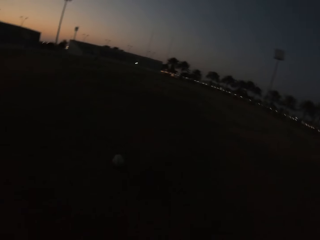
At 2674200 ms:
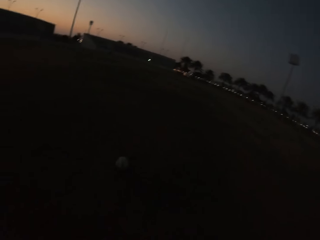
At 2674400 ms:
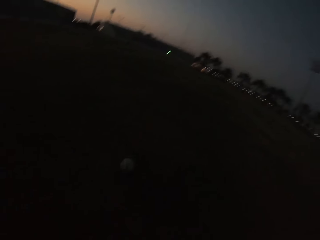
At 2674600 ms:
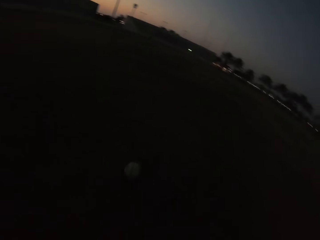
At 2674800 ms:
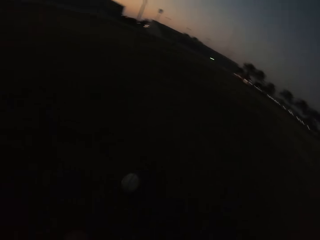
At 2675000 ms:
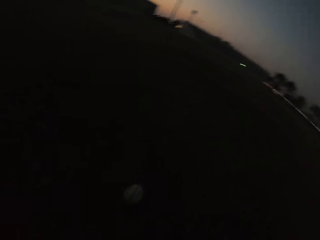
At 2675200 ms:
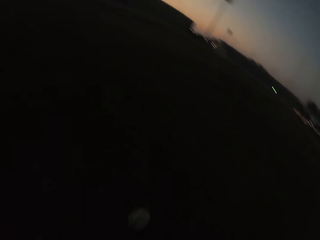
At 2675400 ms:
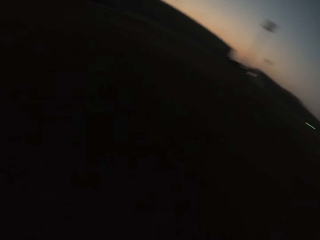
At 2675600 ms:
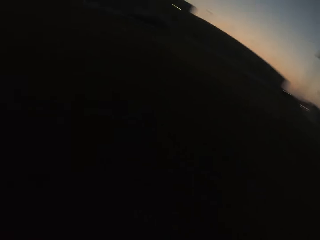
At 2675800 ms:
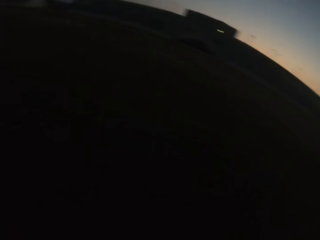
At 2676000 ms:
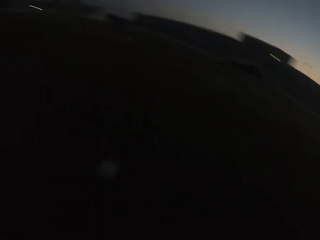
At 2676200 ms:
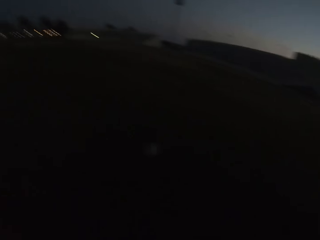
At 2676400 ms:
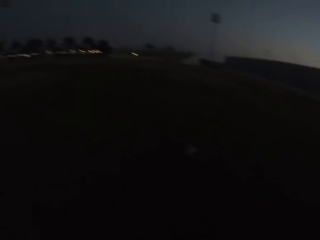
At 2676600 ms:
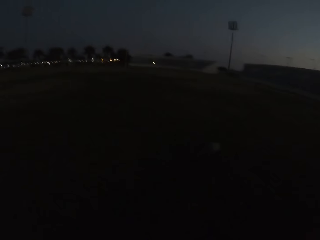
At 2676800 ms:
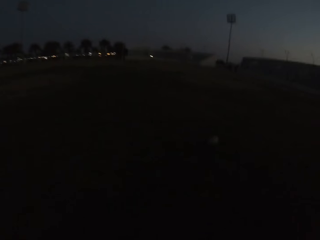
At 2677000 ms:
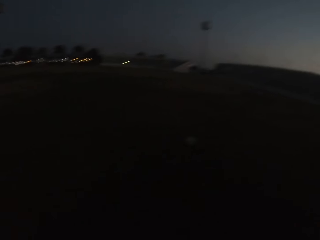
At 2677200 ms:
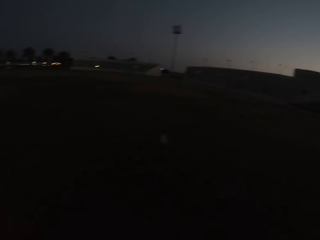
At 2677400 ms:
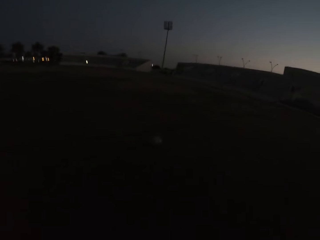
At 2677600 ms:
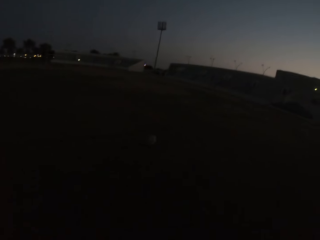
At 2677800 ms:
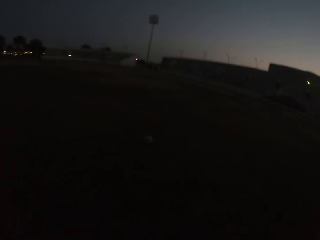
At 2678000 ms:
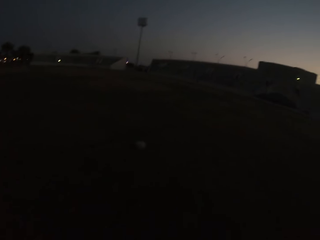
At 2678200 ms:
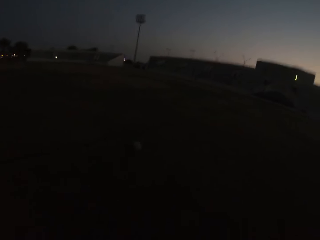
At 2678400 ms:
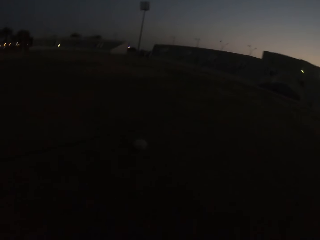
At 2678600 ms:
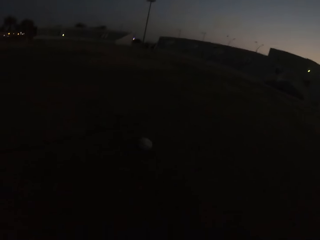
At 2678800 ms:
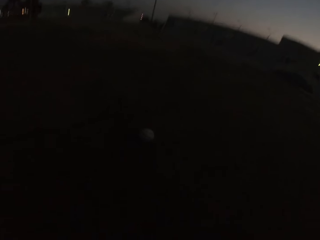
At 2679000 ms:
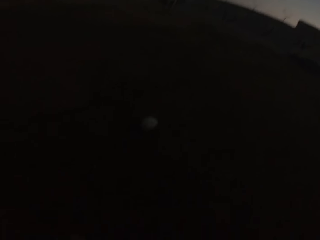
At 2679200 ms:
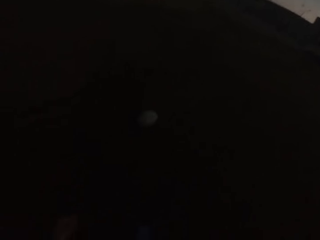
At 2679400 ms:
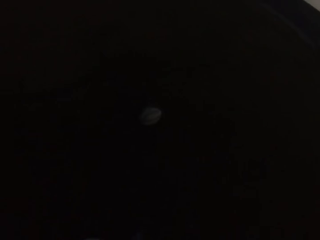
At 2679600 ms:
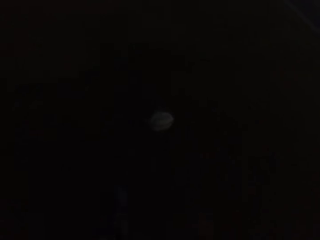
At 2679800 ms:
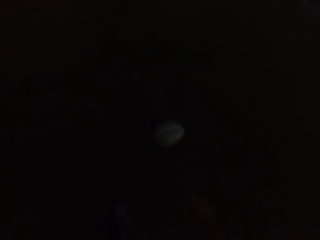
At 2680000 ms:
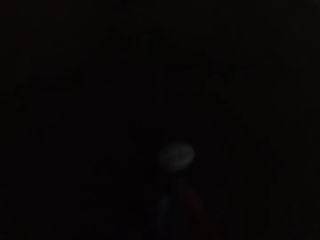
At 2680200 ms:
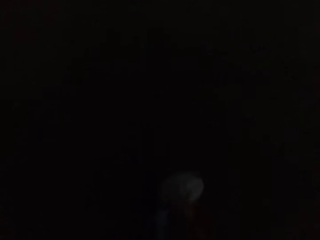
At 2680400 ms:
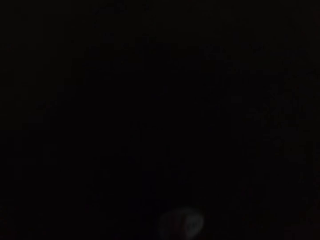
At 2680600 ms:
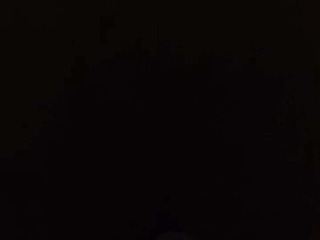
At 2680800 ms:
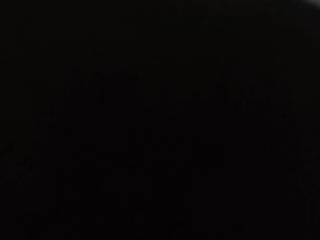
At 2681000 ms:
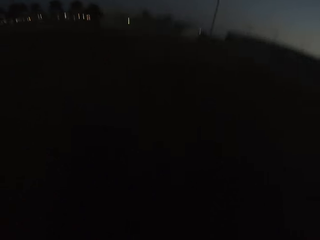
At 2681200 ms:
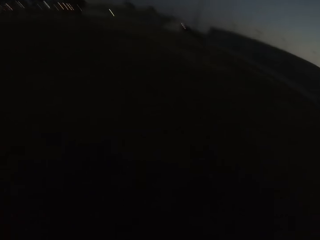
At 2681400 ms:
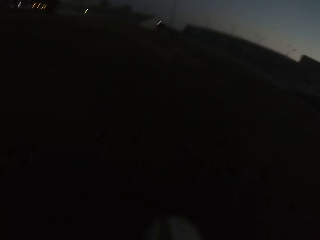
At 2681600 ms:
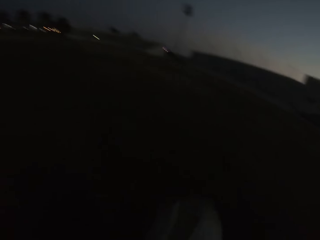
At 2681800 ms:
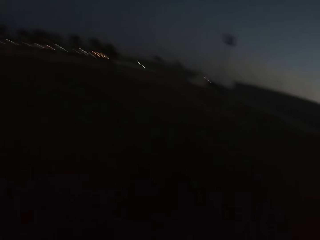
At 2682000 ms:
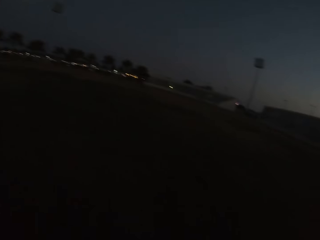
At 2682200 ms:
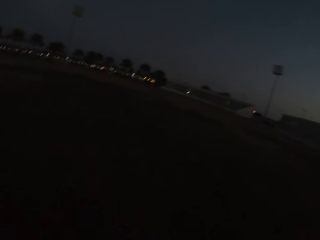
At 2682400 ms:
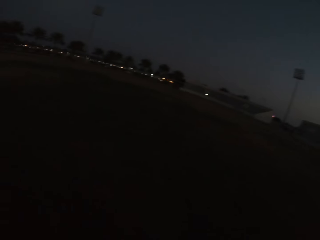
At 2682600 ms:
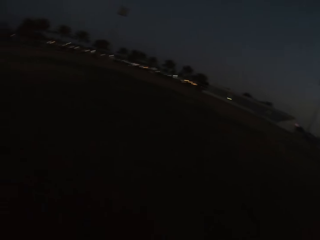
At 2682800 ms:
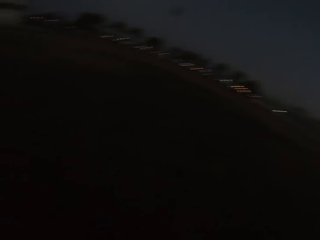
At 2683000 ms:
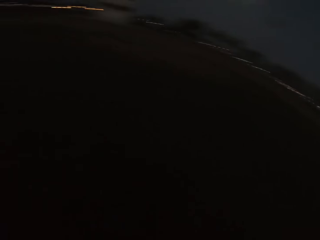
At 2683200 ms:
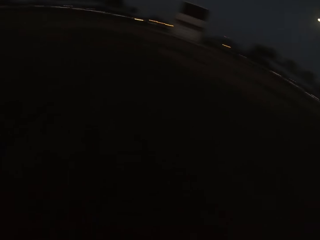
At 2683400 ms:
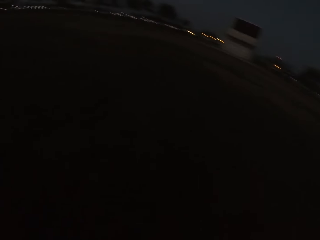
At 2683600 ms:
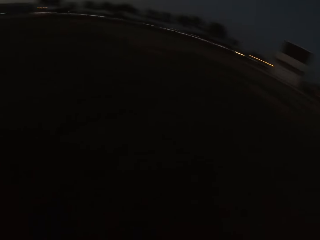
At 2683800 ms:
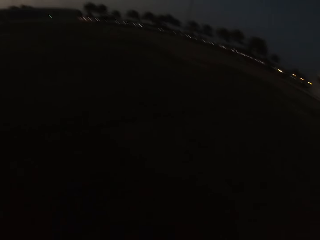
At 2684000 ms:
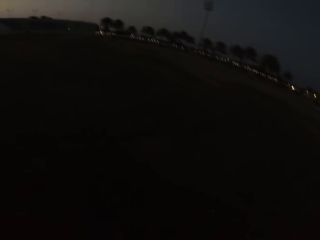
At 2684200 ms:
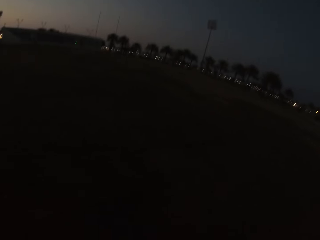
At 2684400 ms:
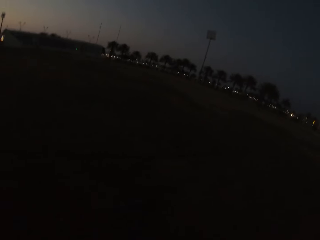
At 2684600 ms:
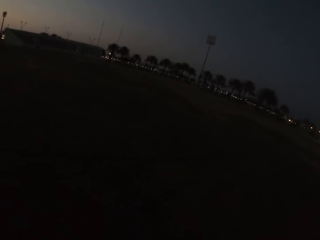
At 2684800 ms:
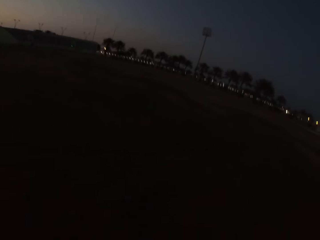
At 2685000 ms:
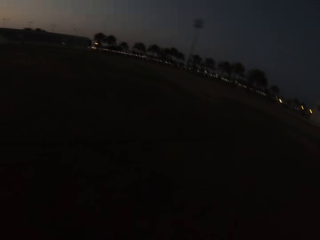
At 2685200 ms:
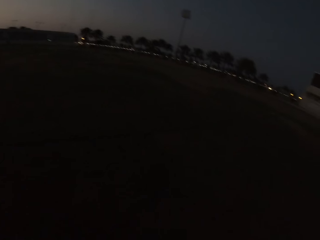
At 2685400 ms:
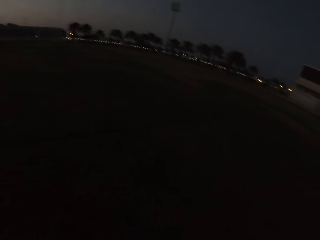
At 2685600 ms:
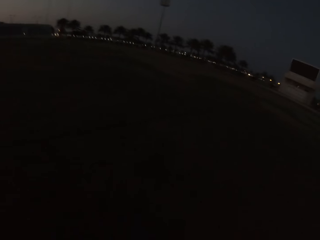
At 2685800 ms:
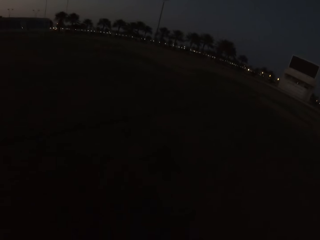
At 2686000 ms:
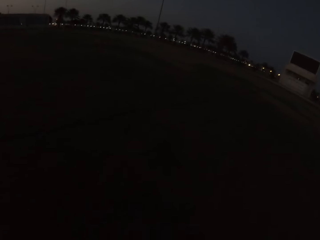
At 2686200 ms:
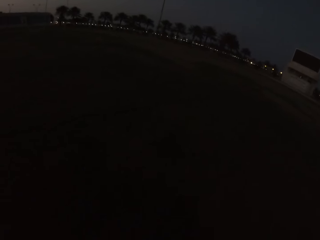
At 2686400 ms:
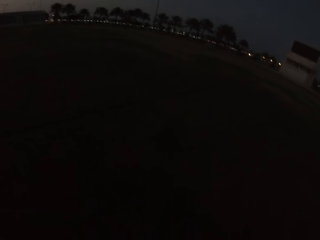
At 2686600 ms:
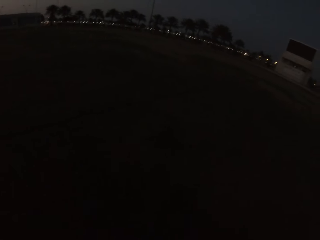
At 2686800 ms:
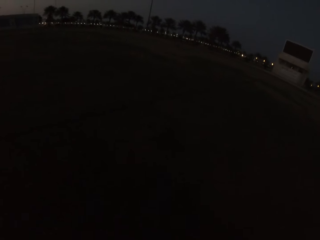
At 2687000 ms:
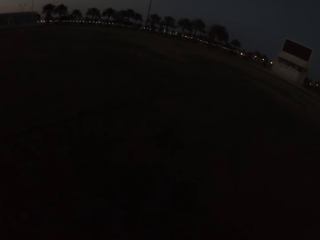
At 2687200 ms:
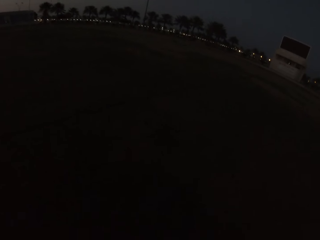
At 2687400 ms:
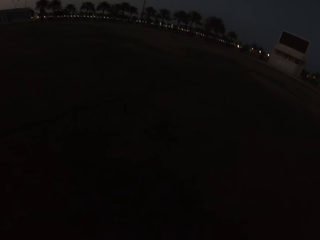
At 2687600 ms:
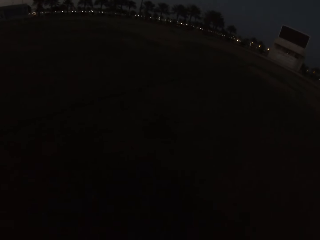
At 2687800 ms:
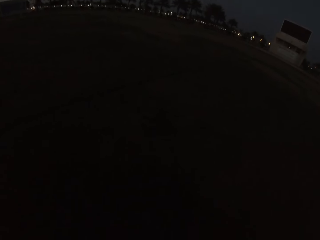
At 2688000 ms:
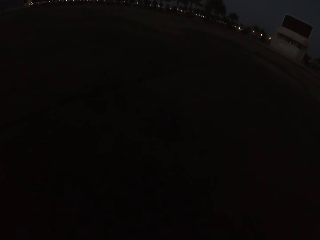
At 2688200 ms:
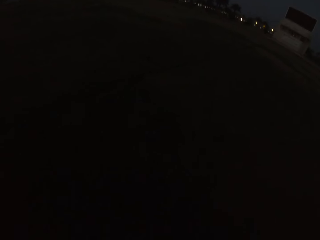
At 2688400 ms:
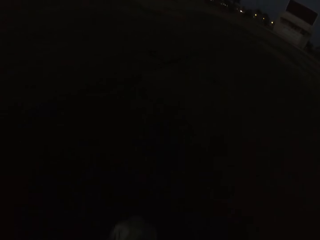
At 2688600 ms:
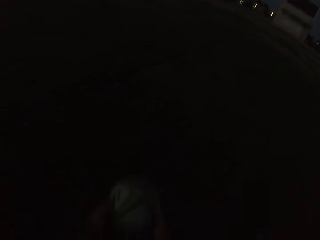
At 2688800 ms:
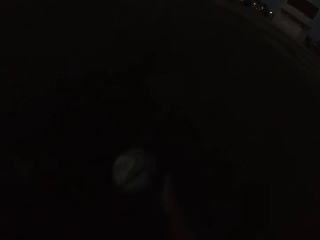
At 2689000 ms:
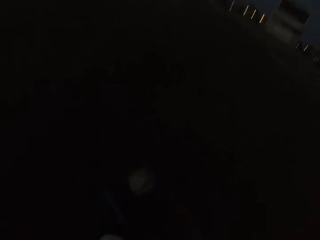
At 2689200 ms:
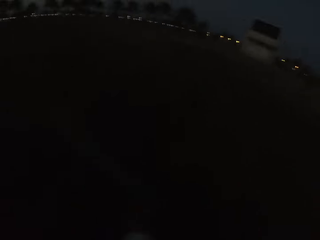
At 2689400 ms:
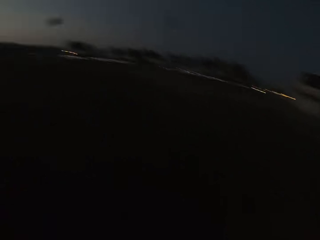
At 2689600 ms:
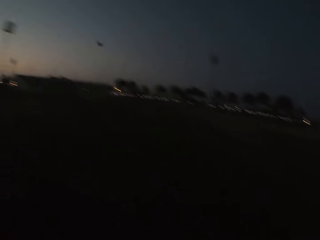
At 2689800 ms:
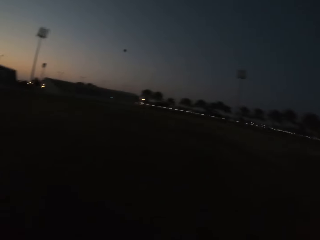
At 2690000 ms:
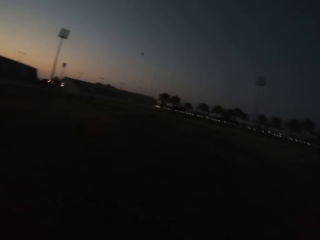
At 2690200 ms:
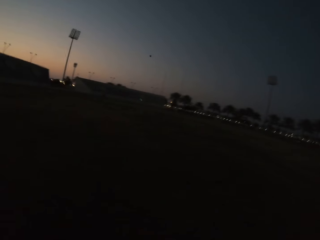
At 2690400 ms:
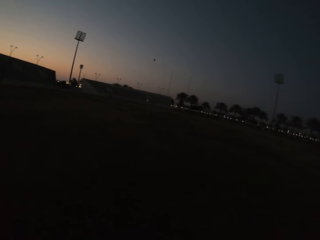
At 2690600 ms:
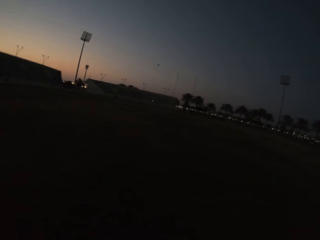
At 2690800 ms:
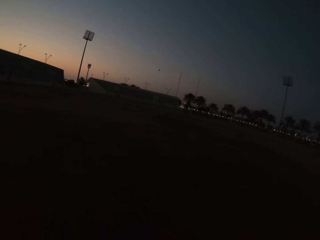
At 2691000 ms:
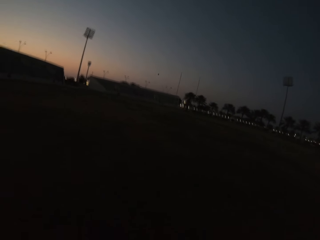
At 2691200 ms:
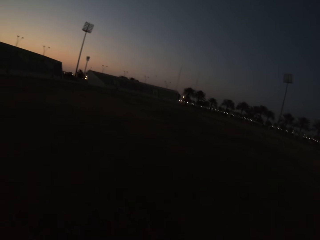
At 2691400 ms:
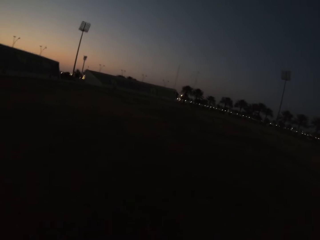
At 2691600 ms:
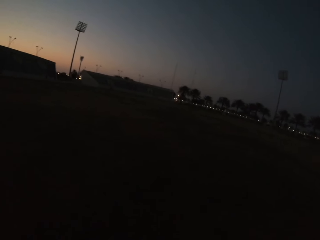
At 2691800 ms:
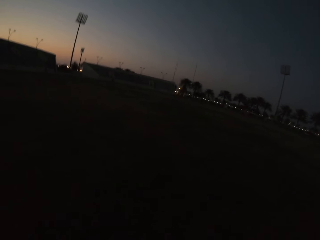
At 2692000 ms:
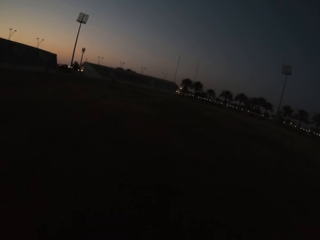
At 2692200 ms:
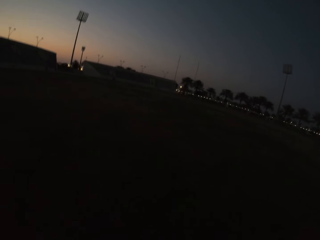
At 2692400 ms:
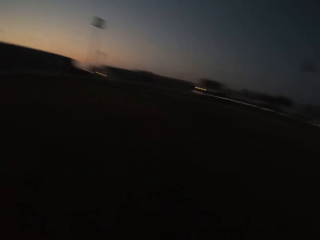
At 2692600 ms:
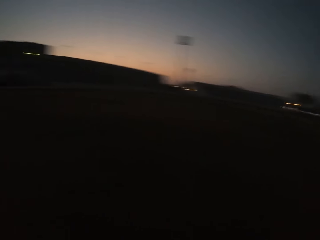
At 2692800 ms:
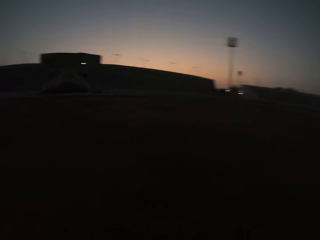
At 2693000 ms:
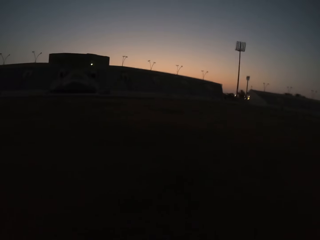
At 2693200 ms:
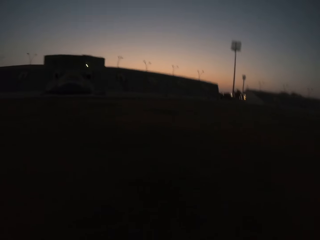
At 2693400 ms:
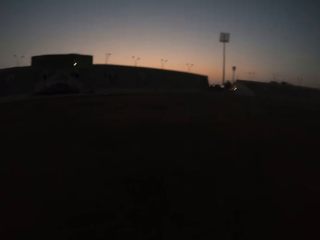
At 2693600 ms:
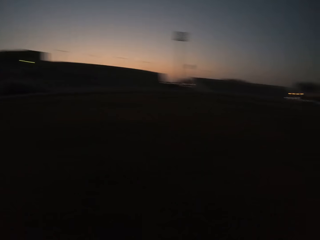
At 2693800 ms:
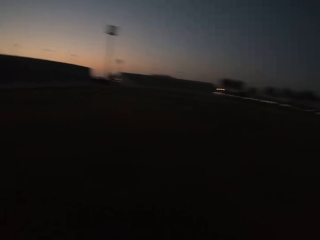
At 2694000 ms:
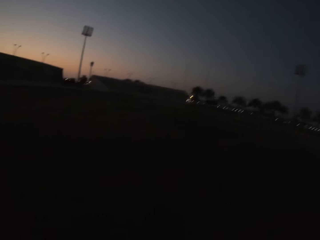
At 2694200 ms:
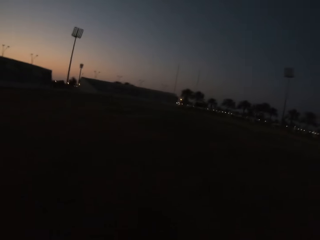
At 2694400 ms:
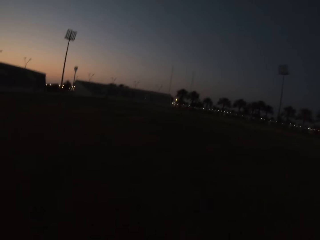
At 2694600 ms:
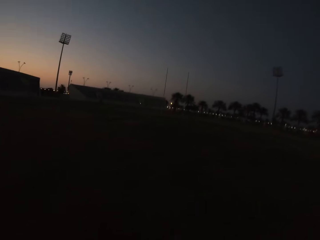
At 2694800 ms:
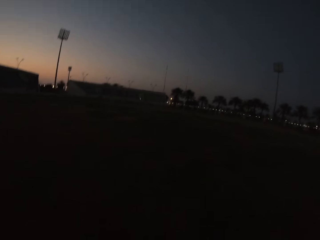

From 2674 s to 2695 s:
The camera wearer kicks the ball. They walk towards the ball. They pick up the ball. They kick the ball. They walk towards the ball.
